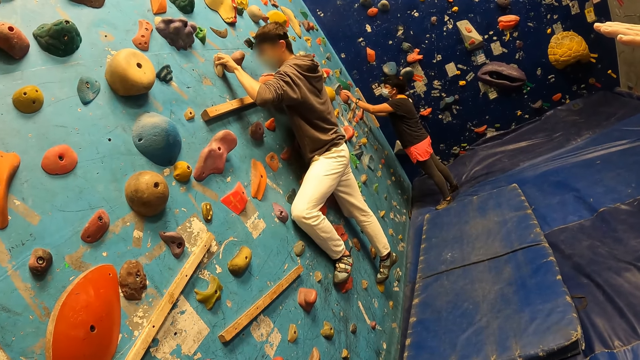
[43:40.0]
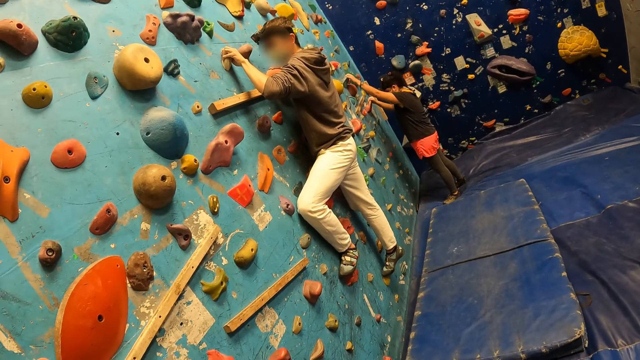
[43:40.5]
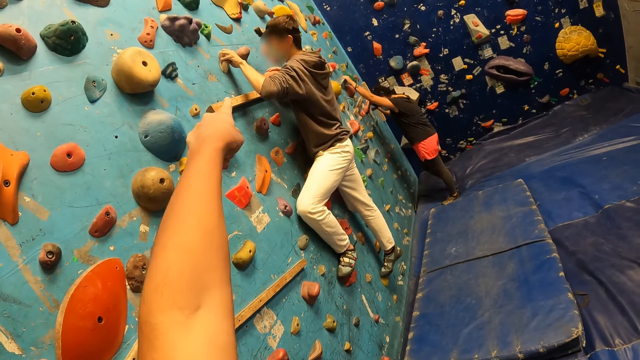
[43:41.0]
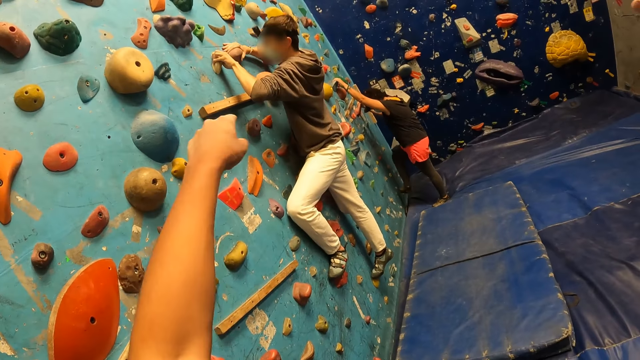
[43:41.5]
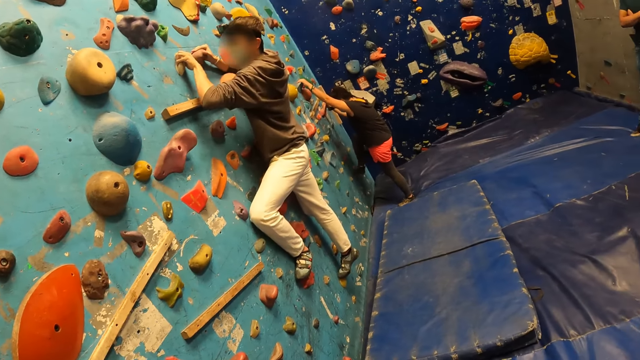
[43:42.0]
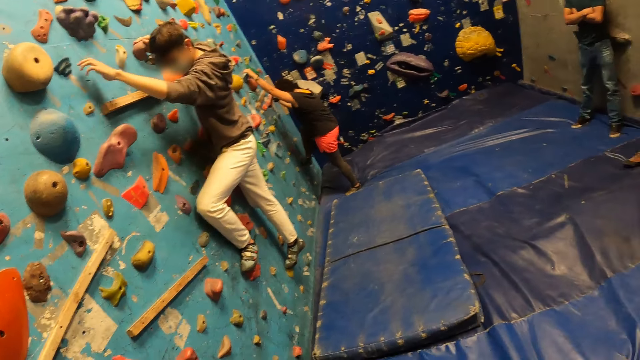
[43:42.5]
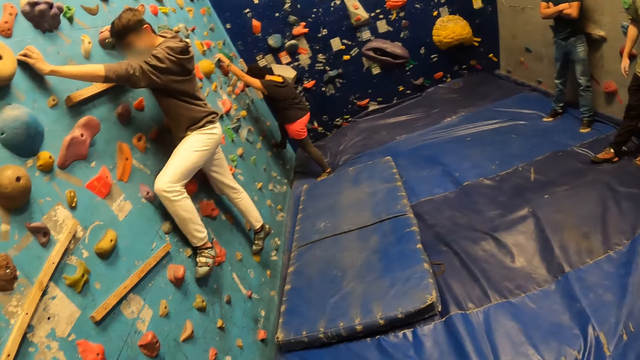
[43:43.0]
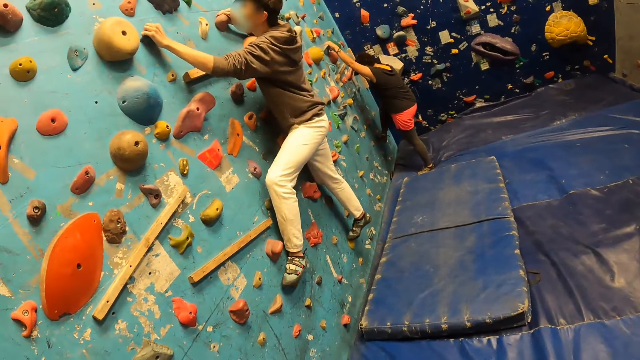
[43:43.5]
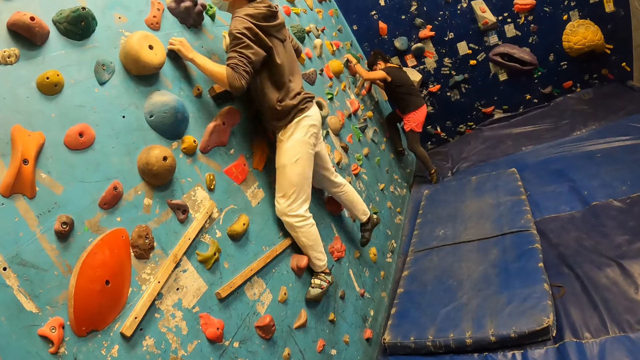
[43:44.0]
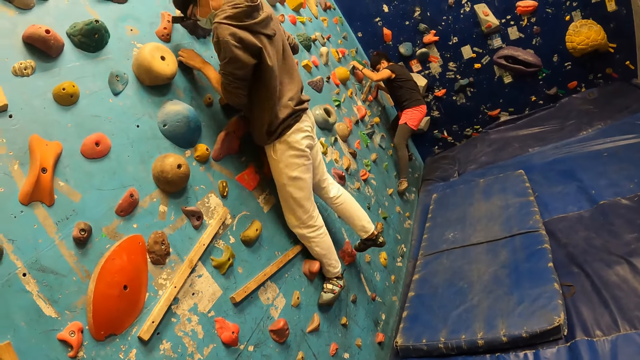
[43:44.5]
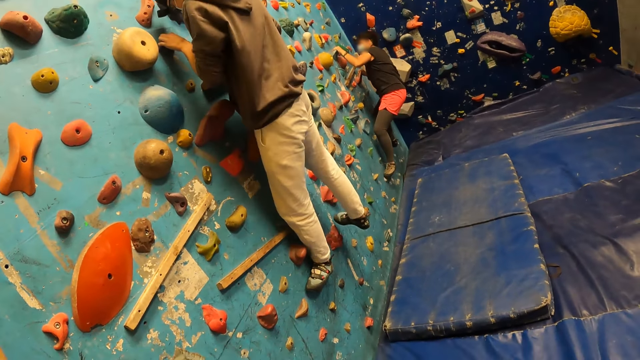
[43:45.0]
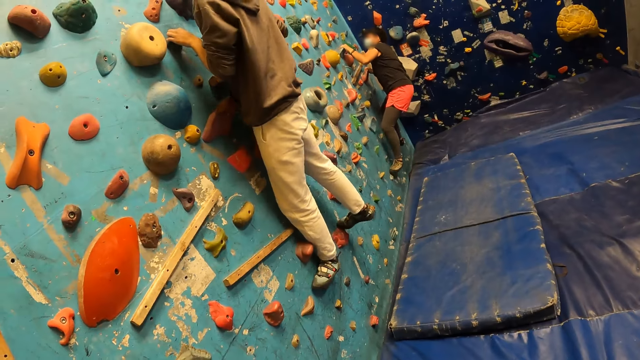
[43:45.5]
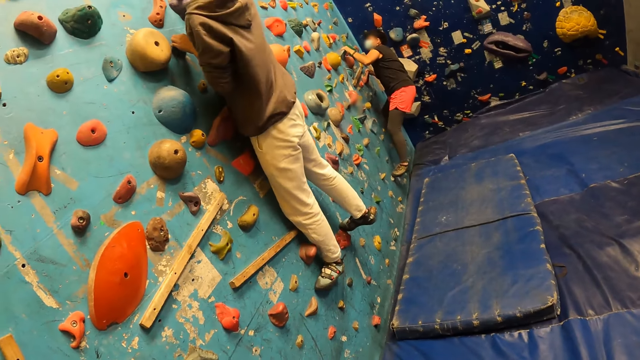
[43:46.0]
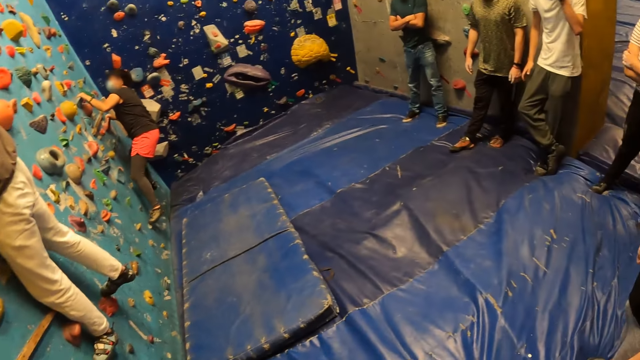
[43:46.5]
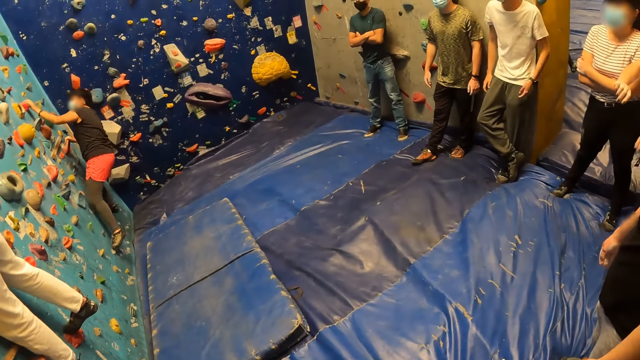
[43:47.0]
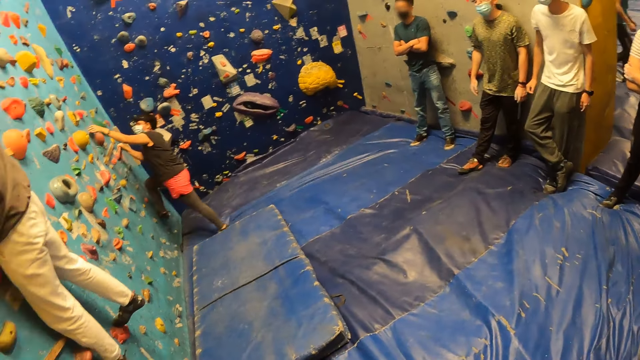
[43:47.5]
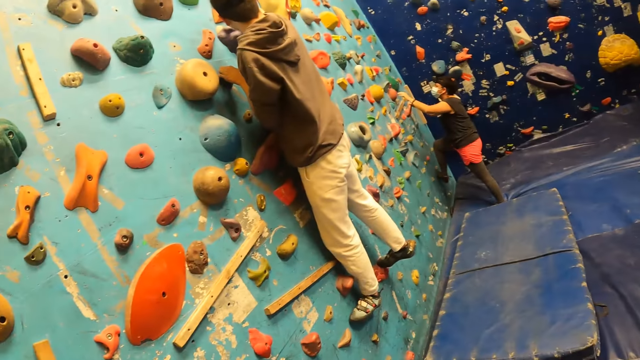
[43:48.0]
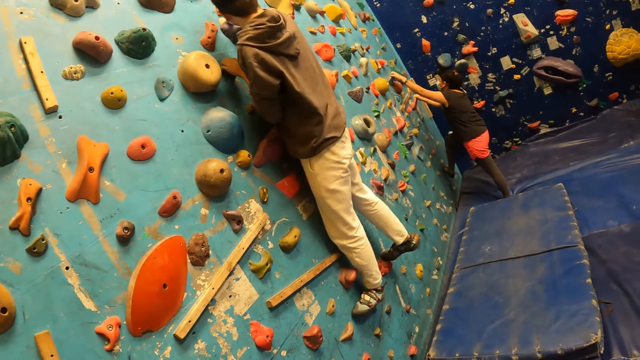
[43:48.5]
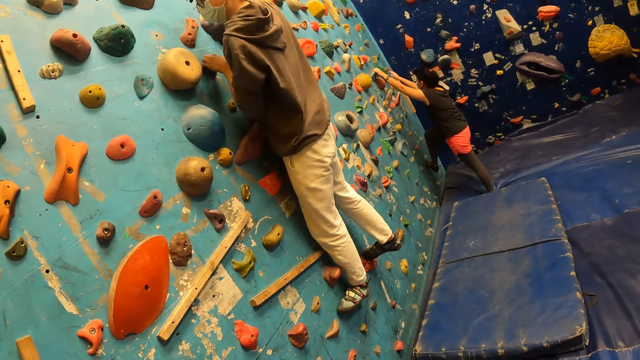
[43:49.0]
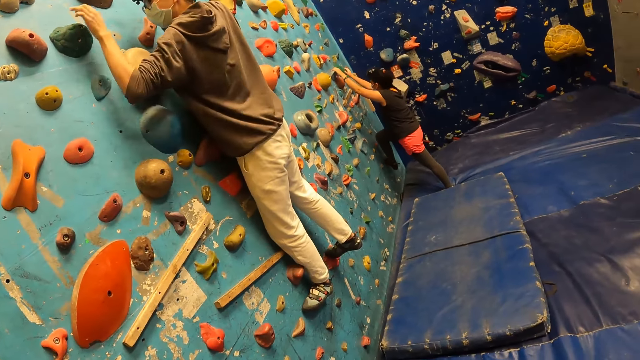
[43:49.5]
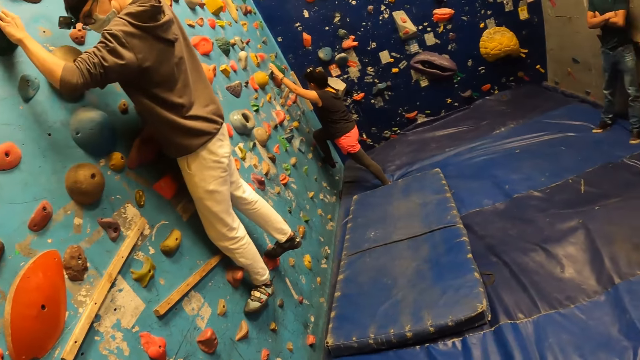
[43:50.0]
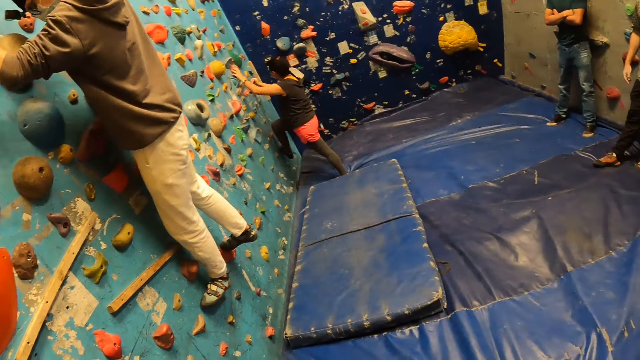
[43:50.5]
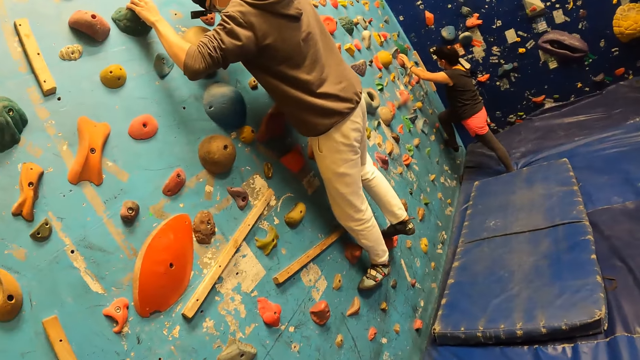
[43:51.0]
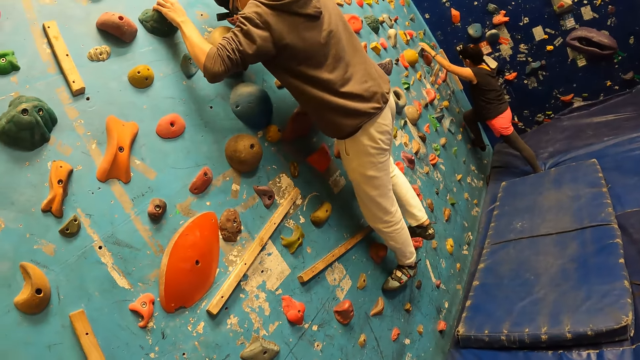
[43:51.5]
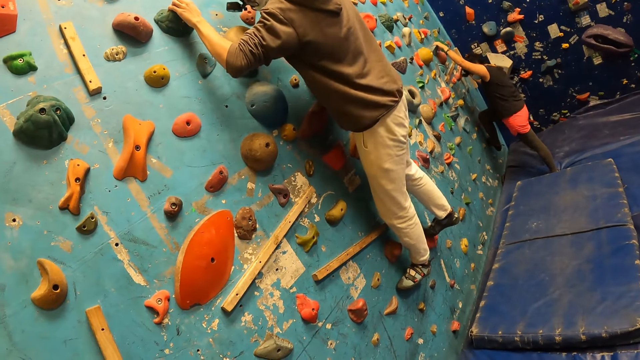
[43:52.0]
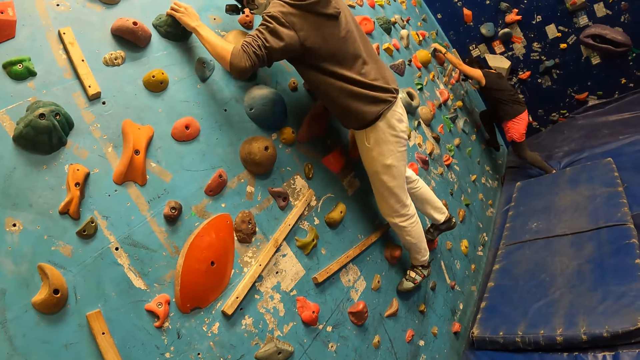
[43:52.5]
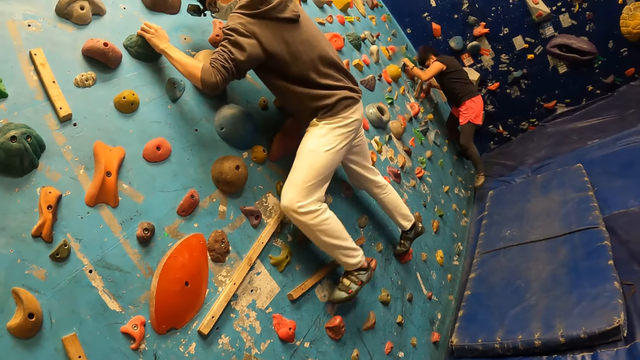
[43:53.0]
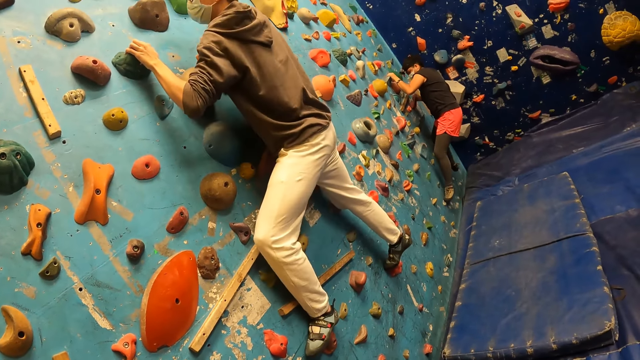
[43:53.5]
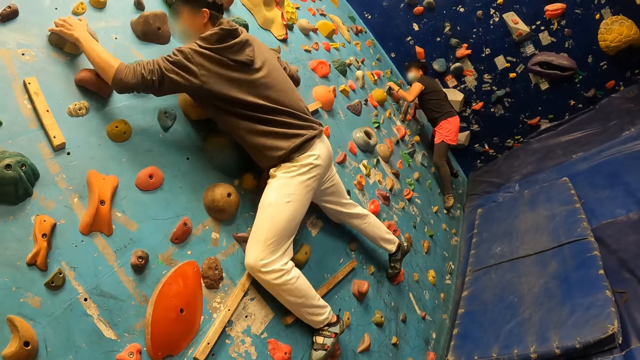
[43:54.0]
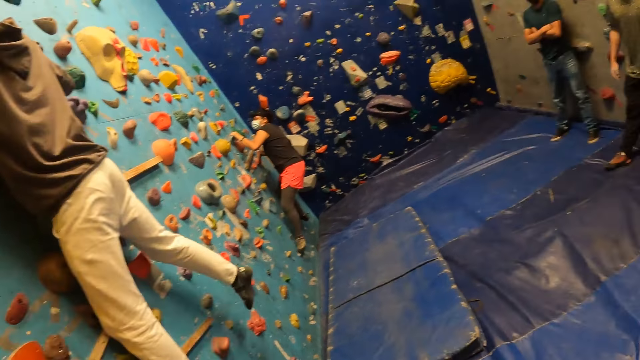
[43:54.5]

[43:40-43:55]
The camera wearer points towards the wall with the left hand. They stare at a man's activity. They turn around the activity room. They stare at the man's activity.

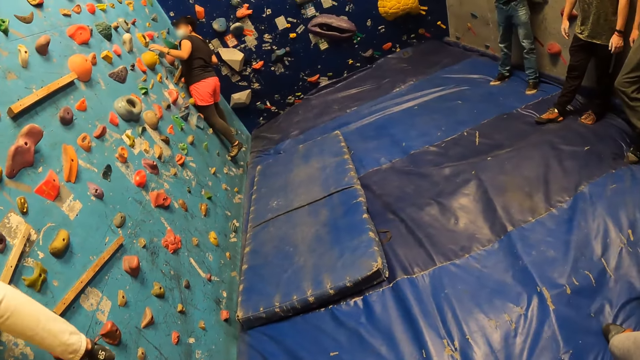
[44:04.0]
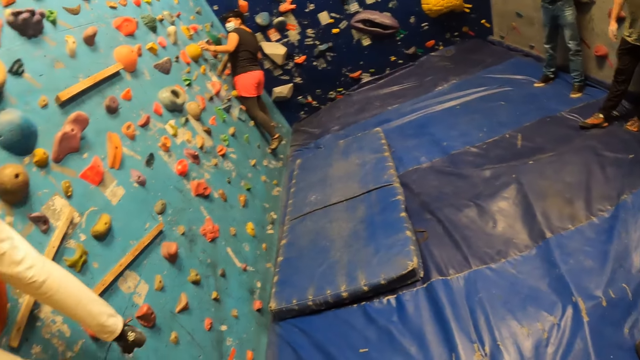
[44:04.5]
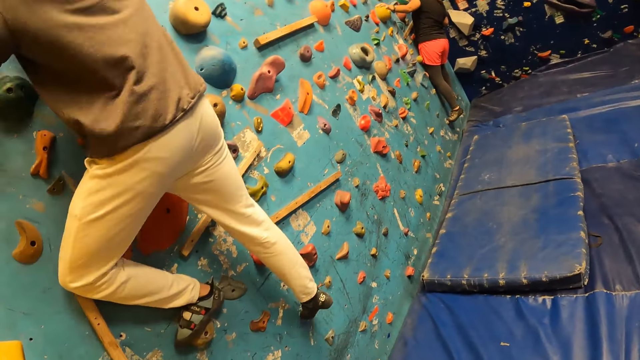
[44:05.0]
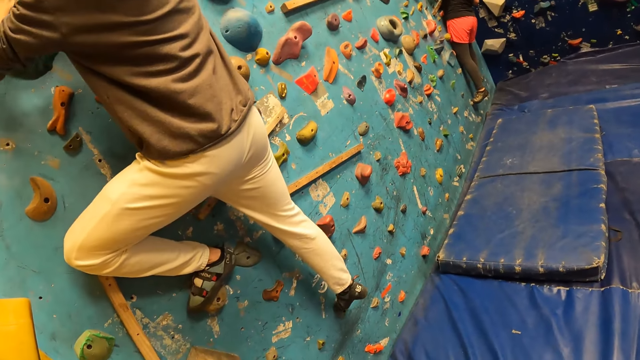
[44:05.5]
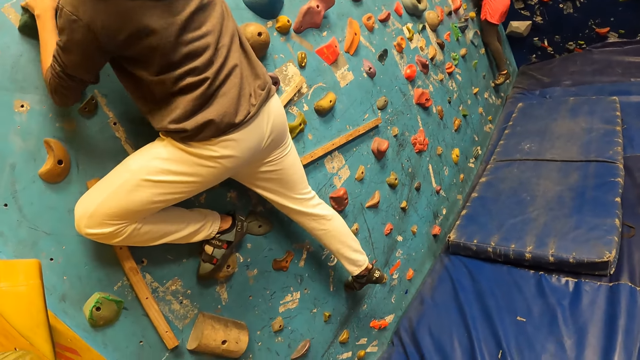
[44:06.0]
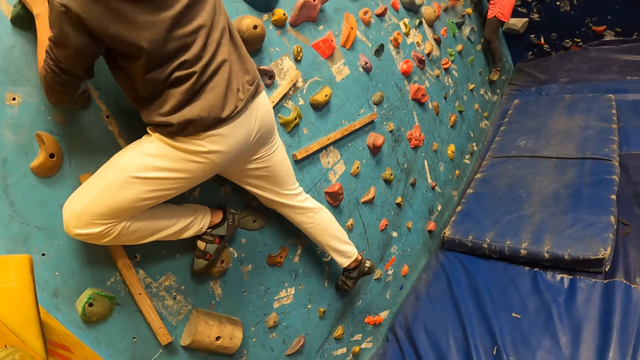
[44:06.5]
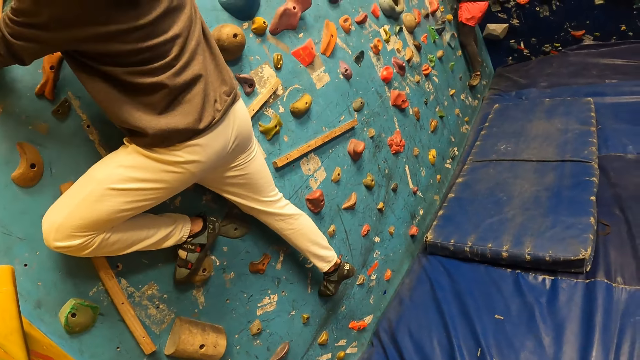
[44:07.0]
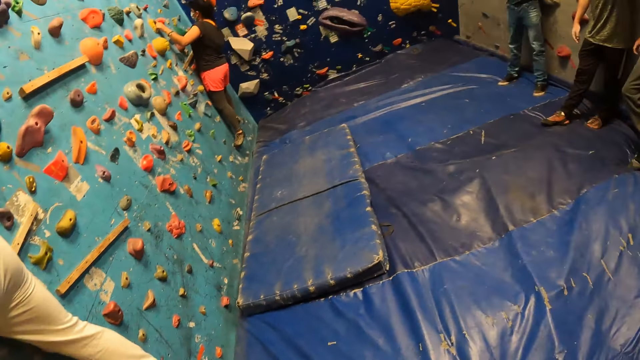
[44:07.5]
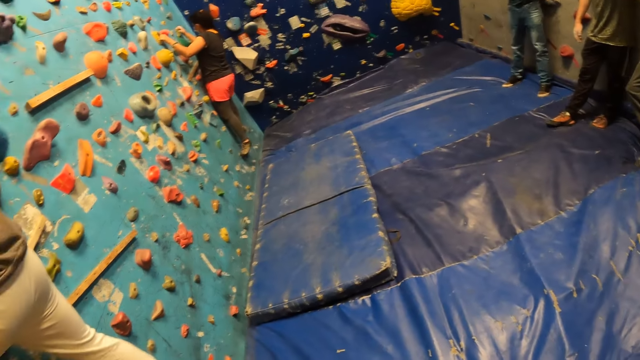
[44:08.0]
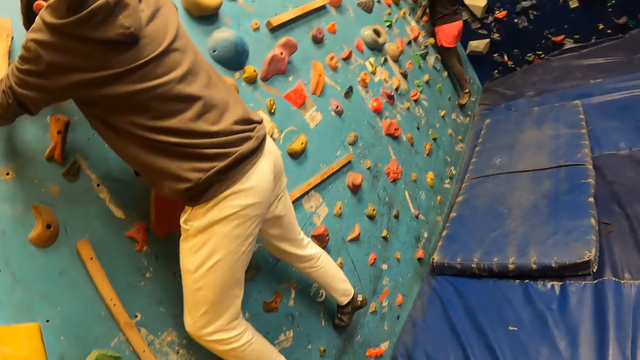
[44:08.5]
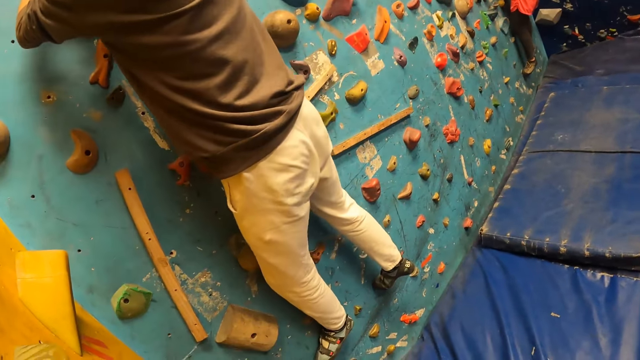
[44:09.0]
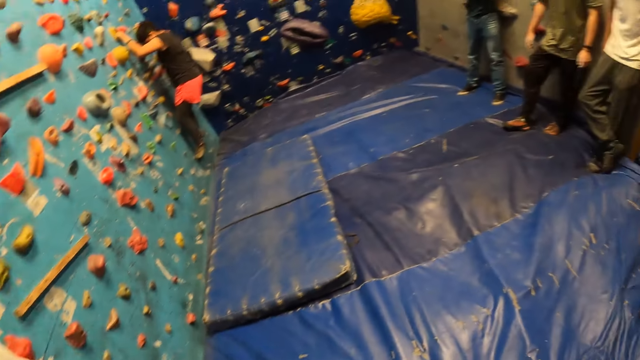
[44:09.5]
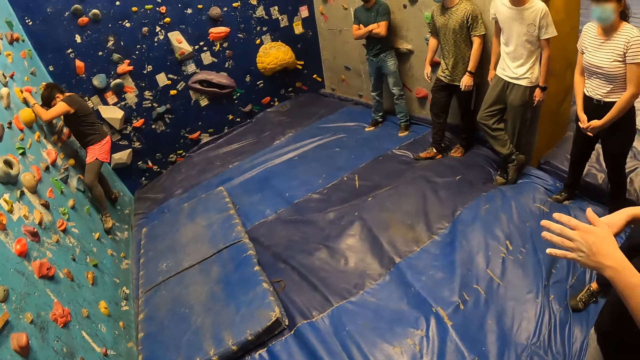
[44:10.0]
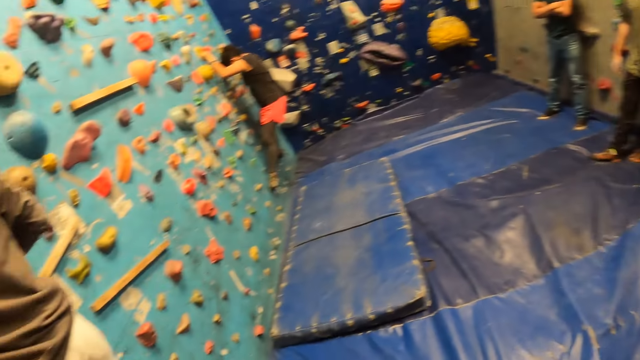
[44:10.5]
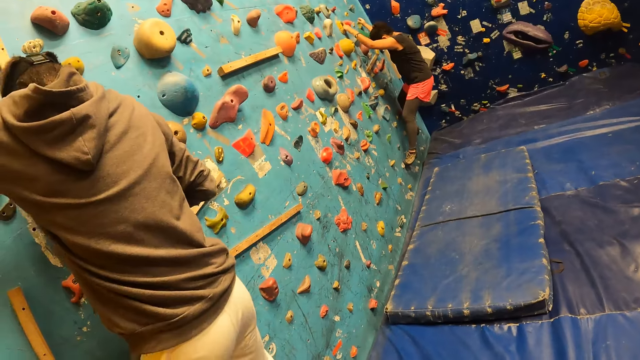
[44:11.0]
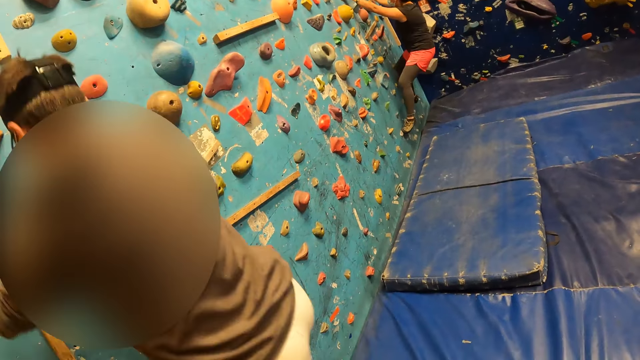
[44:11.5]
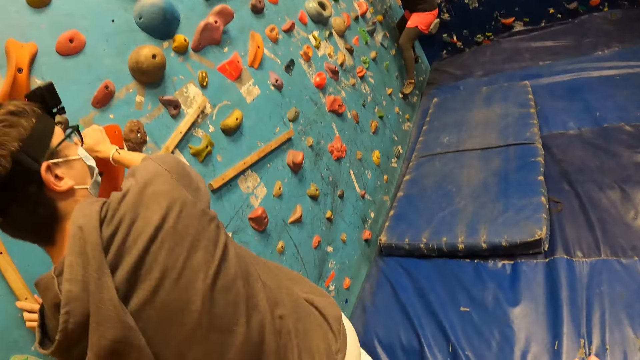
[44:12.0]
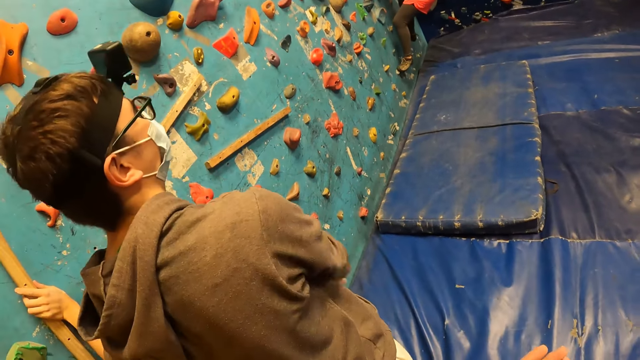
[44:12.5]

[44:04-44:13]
The camera wearer turns around the activity room. The man drops from the wall. The camera wearer stares at the man's activity.
